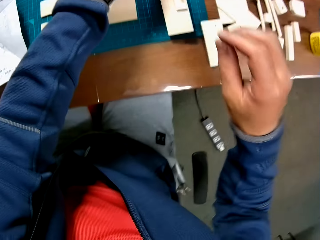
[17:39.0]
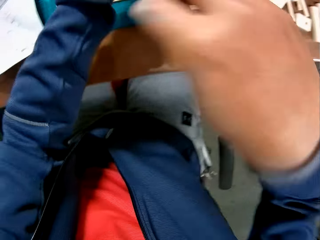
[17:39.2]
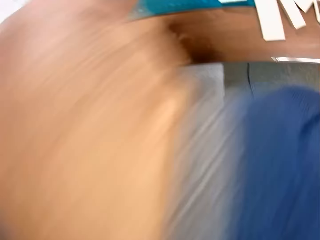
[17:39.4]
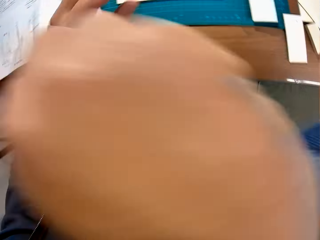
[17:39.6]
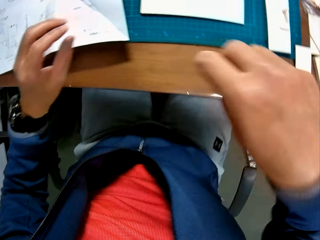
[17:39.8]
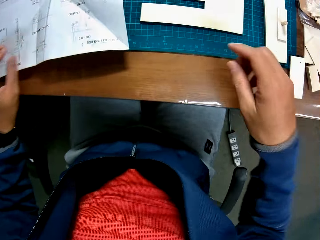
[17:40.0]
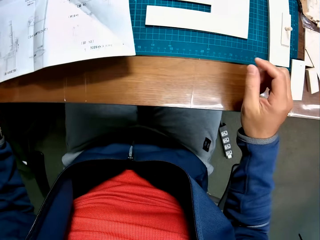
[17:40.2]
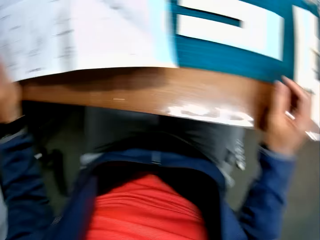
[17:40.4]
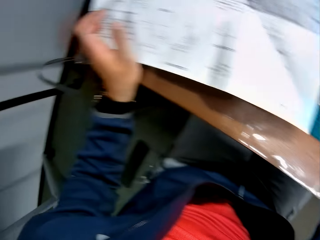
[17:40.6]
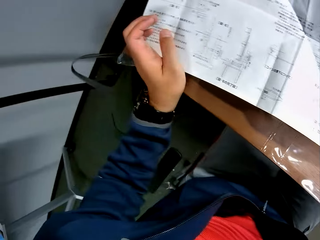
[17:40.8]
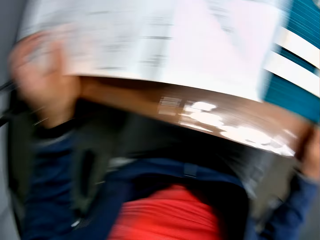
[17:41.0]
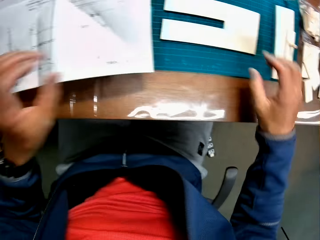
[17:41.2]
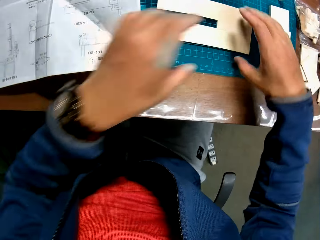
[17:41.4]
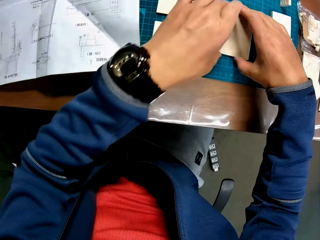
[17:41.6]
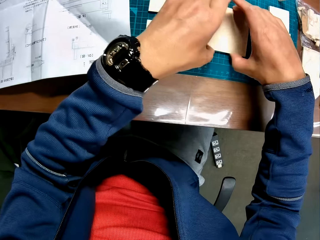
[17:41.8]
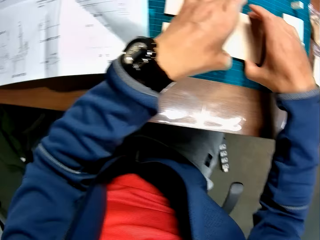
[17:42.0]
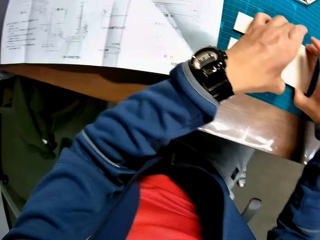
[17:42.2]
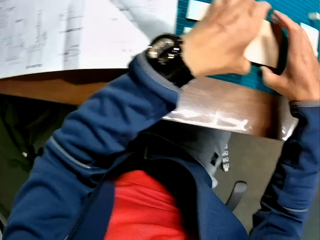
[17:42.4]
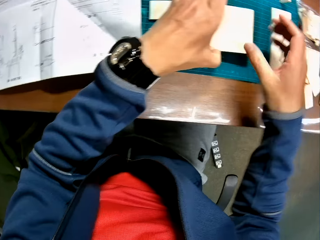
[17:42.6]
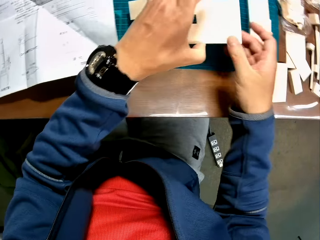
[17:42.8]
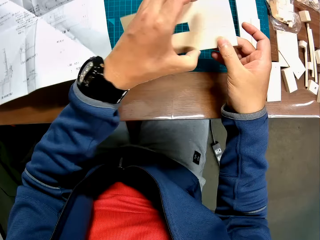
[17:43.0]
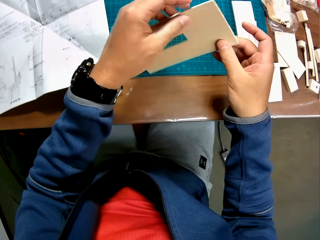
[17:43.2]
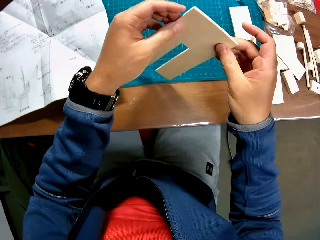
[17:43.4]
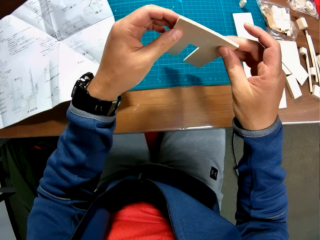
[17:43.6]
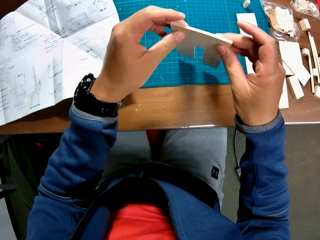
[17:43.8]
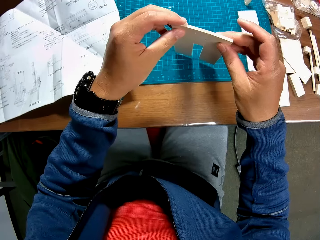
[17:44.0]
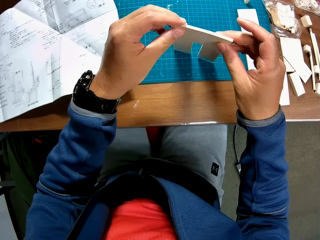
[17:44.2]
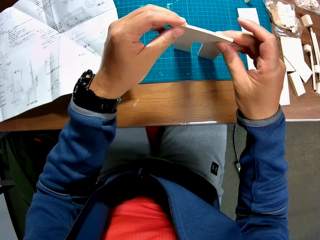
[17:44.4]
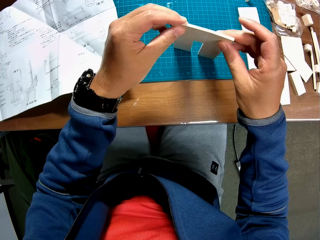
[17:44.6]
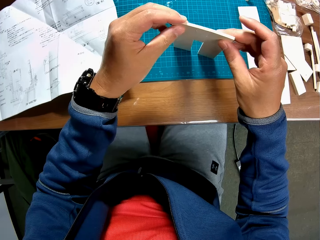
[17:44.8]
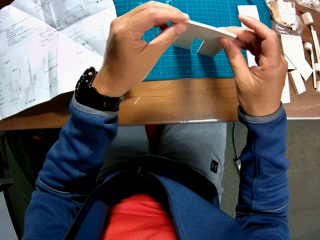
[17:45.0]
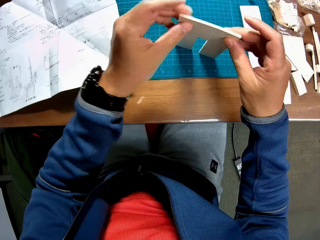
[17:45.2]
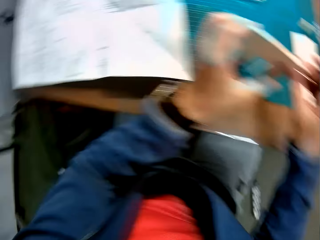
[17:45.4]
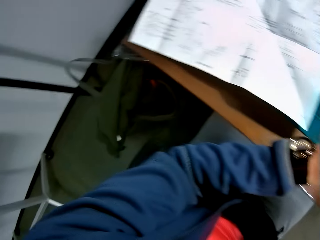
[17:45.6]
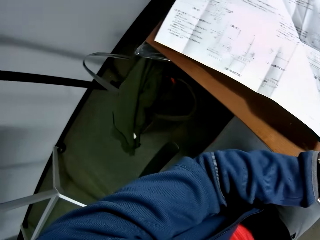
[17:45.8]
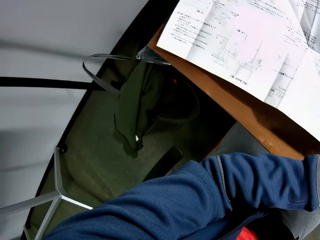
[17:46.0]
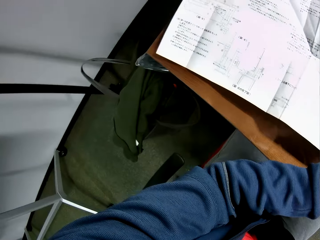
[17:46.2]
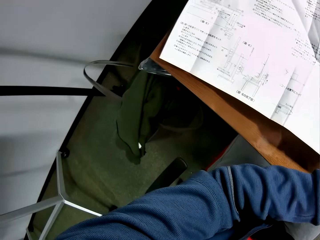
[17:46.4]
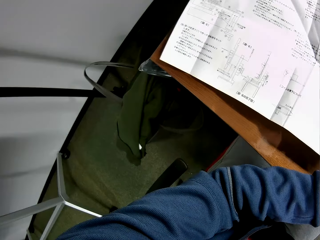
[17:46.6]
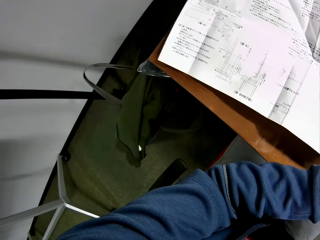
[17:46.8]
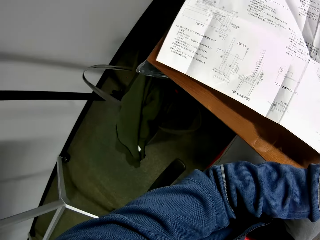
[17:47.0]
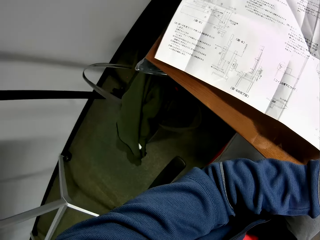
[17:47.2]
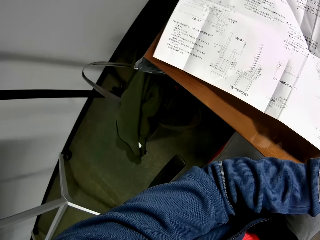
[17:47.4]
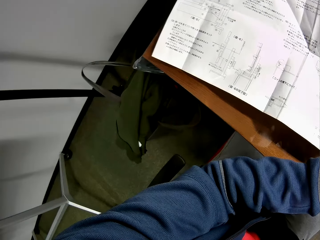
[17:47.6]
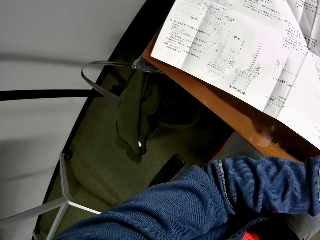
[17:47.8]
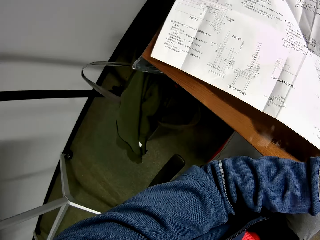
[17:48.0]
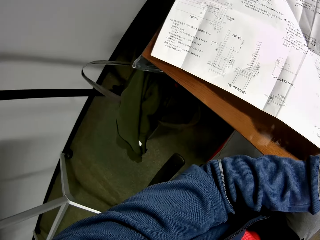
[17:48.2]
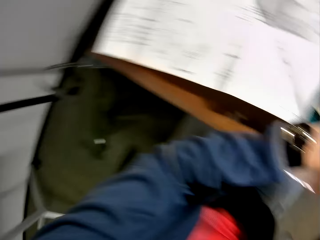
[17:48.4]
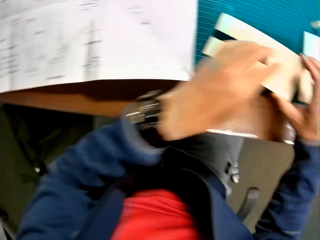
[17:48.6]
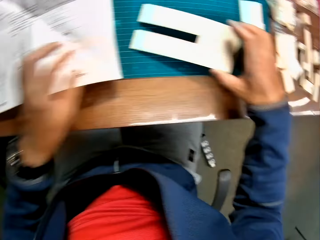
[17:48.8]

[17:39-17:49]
The camera wearer drops the model piece on the green sheet. He raises his right hand briefly and places his right hand on the table. He looks towards the instruction manual on the table. He picks up the first joined model piece from the green sheet. He constructs the wood craft. He touches the green sheet with the joined model piece. He looks towards the instruction manual on the table.

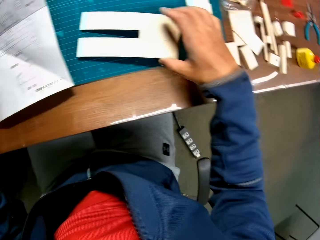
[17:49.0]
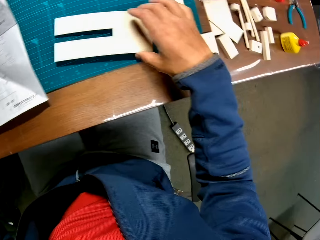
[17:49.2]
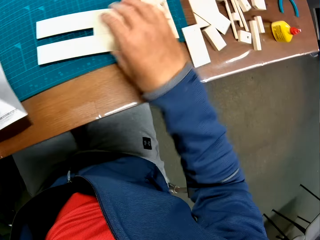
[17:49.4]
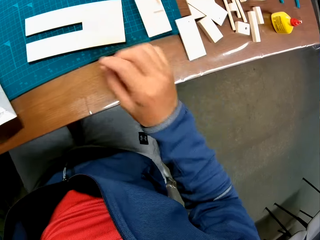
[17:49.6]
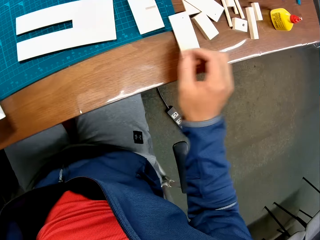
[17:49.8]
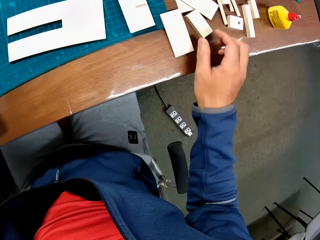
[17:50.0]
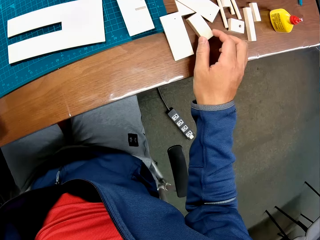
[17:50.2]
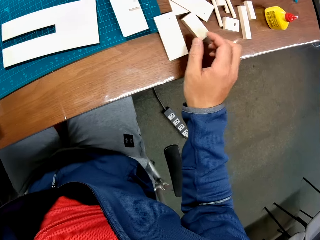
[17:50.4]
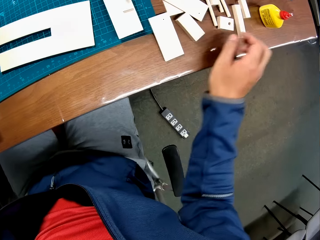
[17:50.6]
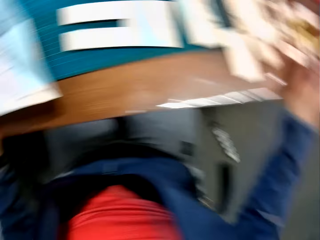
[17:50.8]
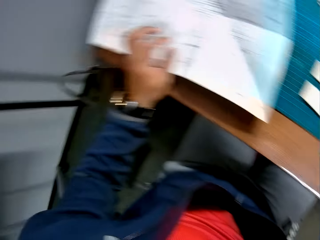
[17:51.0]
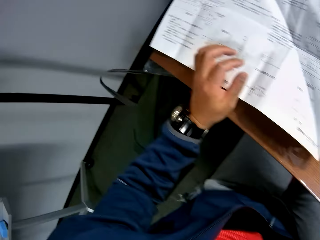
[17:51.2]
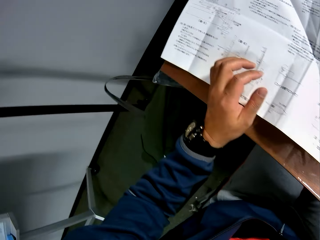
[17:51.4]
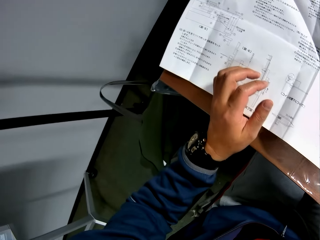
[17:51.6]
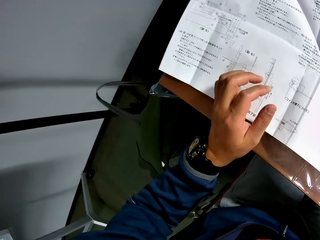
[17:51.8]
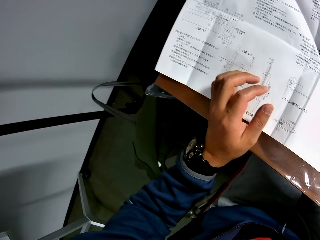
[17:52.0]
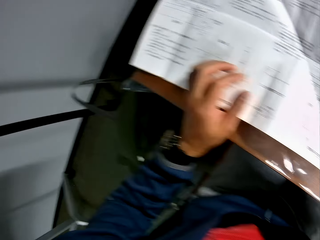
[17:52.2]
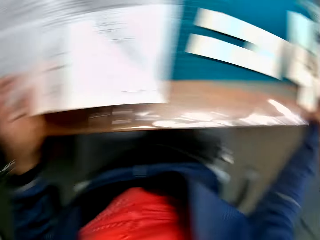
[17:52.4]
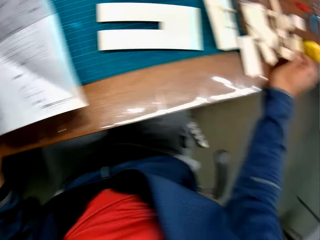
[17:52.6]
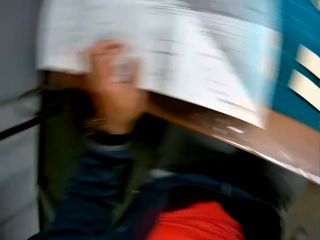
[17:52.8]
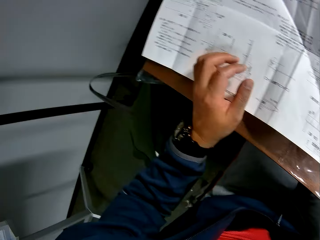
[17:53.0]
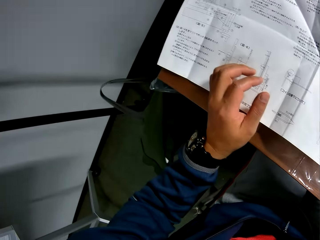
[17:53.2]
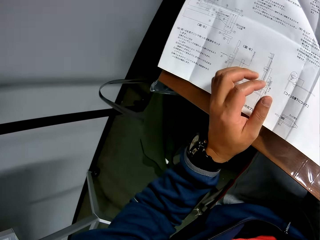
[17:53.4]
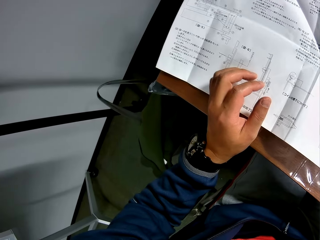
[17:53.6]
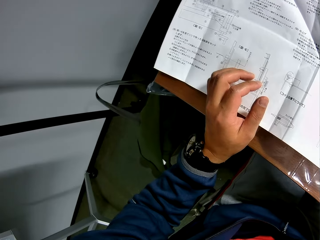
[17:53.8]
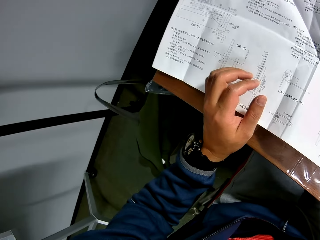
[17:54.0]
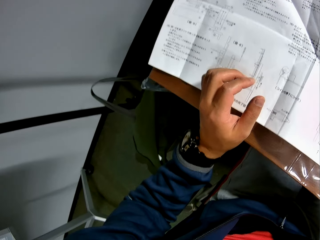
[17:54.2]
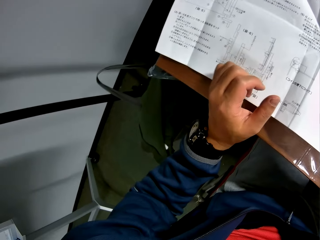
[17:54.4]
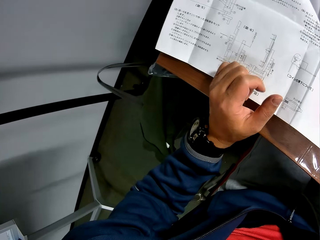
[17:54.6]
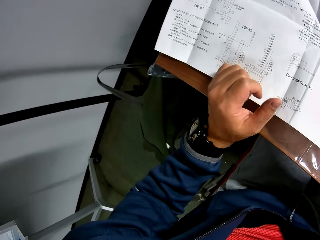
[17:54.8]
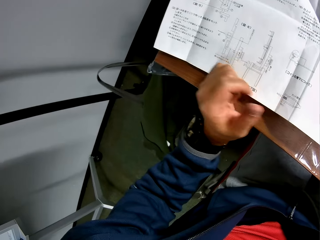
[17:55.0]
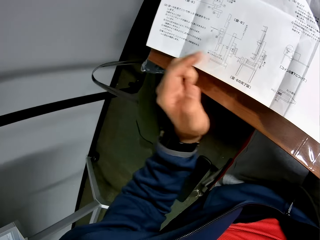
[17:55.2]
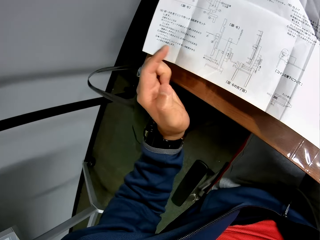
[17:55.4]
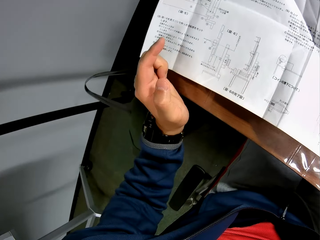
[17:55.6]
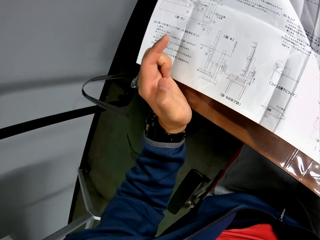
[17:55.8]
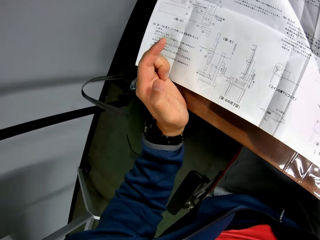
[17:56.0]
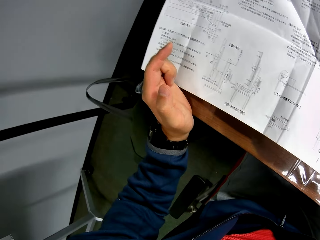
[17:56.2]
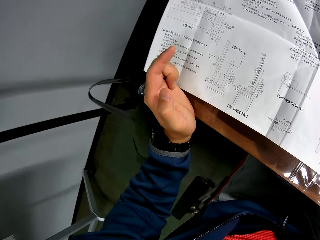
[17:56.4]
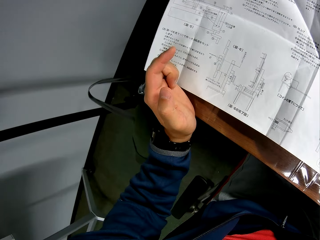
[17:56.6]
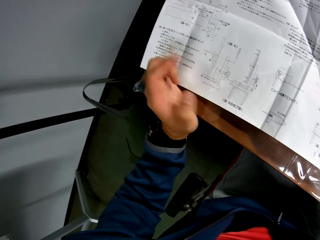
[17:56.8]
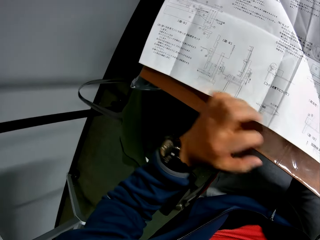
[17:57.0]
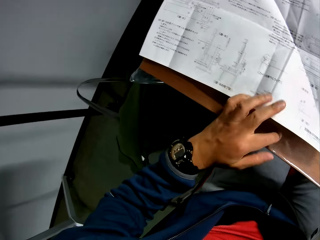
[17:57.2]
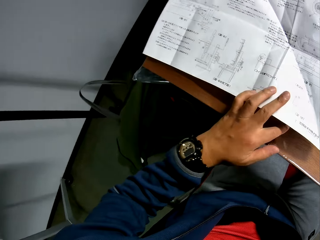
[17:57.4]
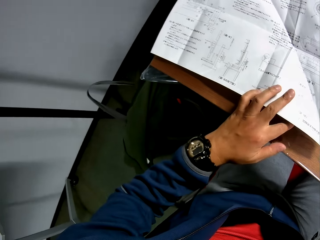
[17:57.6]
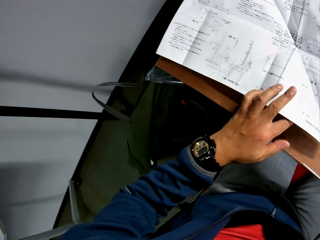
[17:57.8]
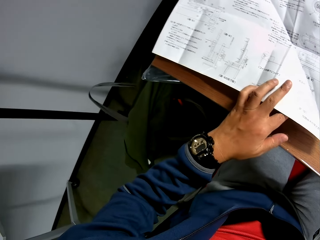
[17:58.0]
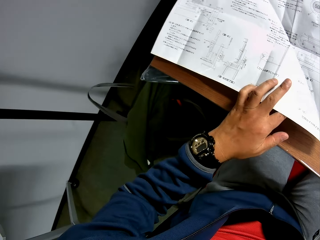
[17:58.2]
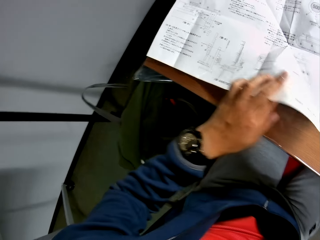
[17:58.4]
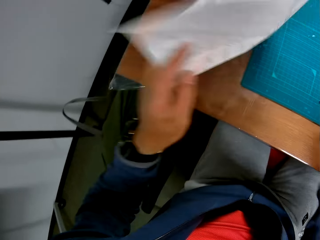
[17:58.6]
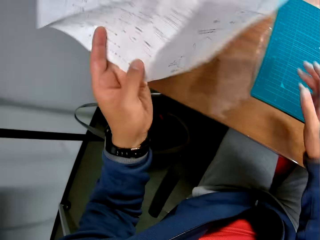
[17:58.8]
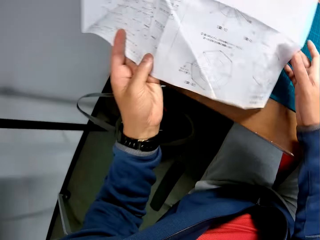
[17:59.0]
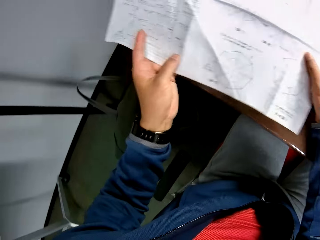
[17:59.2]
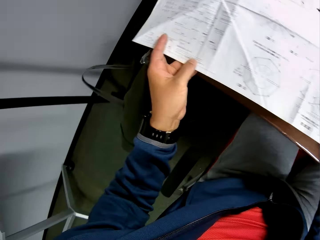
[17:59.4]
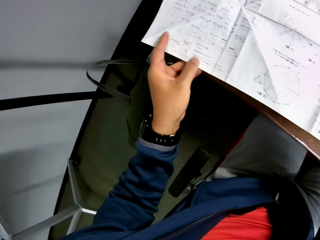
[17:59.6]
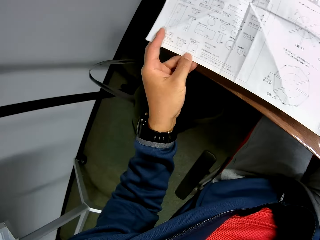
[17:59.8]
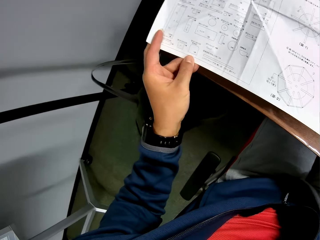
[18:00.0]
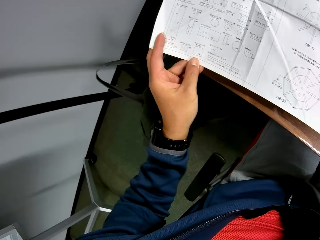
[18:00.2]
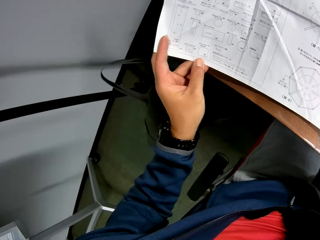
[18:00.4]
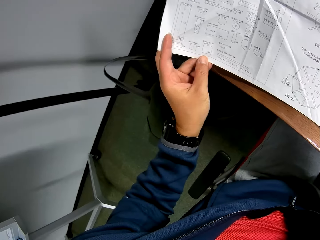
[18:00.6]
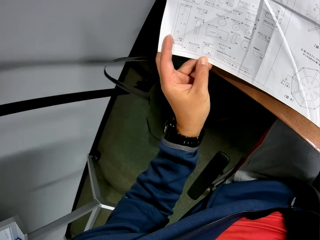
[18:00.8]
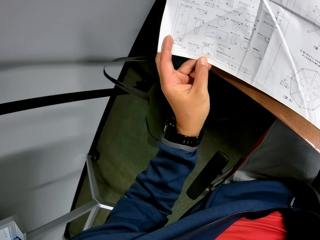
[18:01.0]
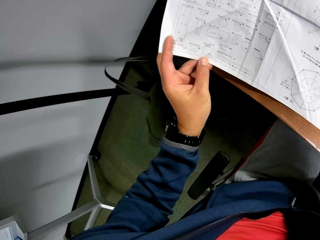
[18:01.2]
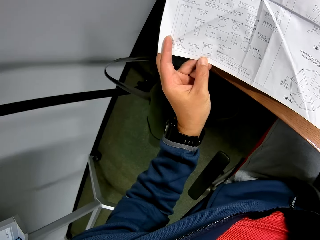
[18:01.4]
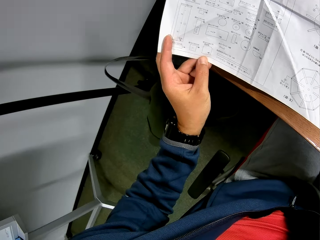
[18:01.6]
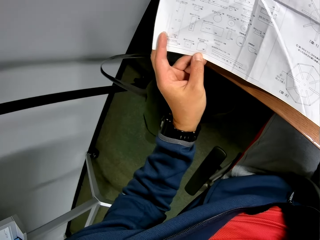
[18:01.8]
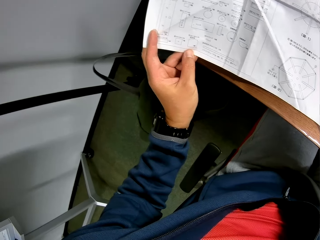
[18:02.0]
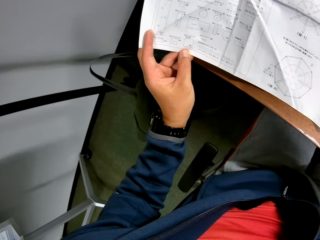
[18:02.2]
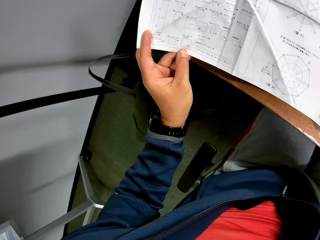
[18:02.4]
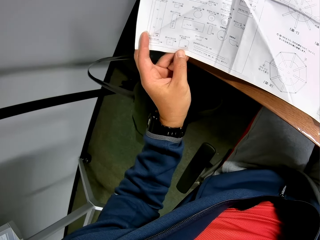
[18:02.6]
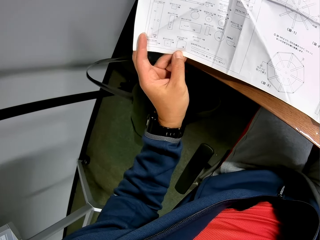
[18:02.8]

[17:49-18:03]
The camera wearer lays the joined model piece on the green sheet. He moves a model piece on the table briefly. He picks up the piece of woodcraft. He looks towards the instruction manual on the table. He looks towards the model pieces on the table. He looks towards the instruction manual on the table. He points his left index finger to the instruction manual. He turns the instruction manual to the other side. He reads the manual paper.
